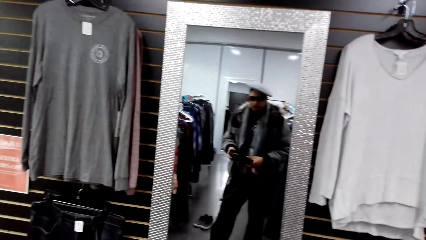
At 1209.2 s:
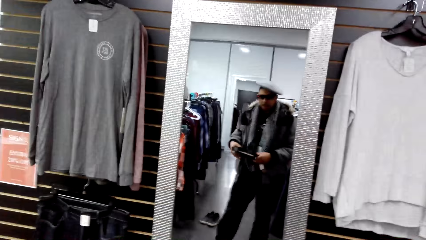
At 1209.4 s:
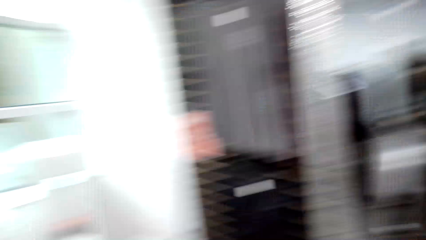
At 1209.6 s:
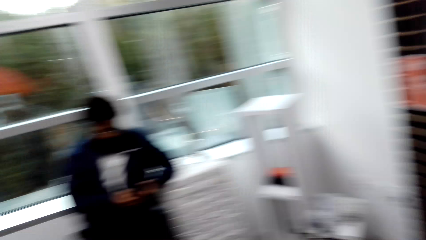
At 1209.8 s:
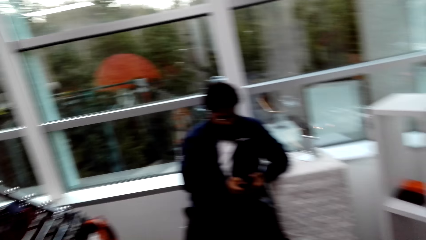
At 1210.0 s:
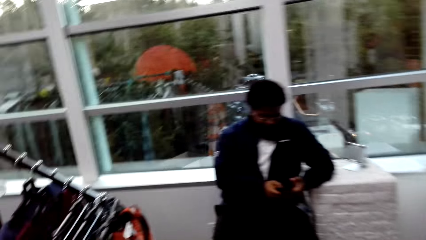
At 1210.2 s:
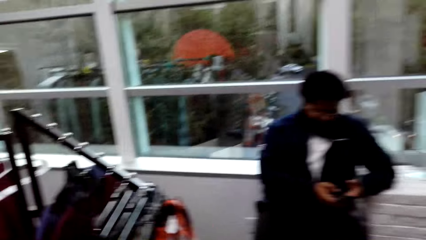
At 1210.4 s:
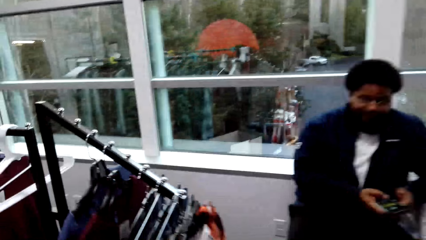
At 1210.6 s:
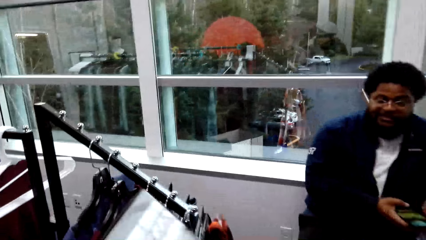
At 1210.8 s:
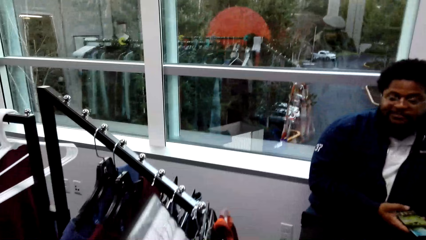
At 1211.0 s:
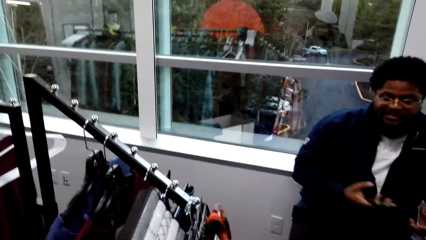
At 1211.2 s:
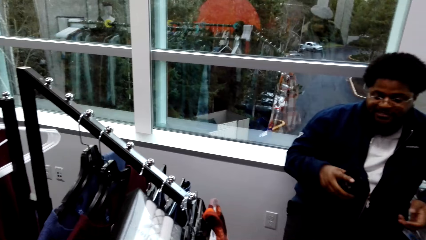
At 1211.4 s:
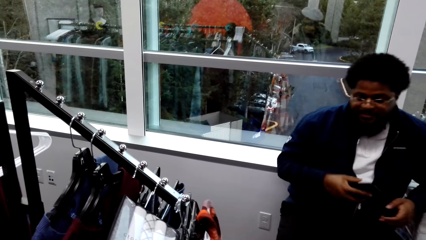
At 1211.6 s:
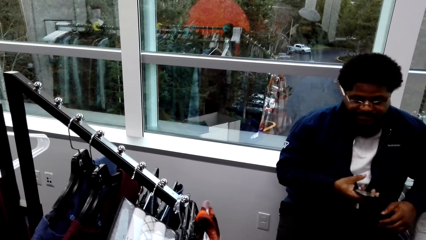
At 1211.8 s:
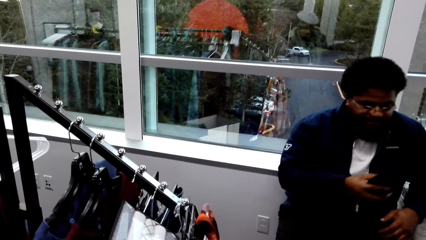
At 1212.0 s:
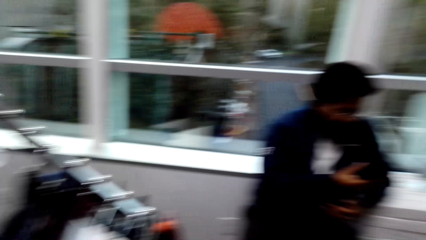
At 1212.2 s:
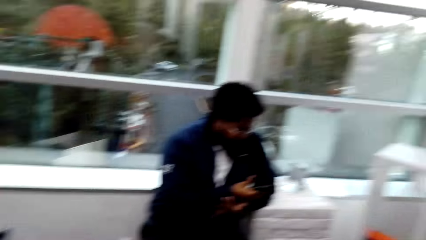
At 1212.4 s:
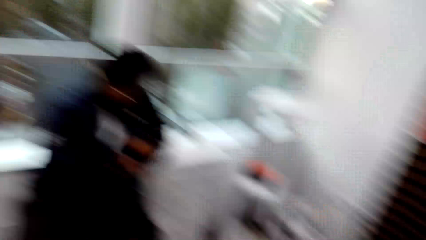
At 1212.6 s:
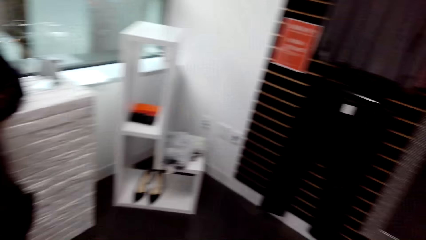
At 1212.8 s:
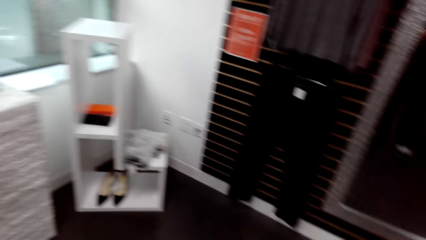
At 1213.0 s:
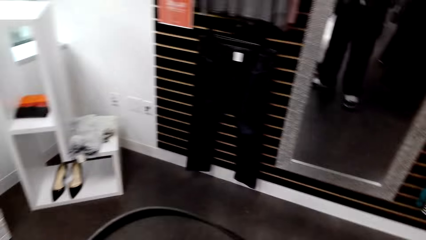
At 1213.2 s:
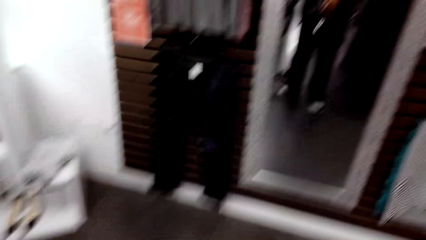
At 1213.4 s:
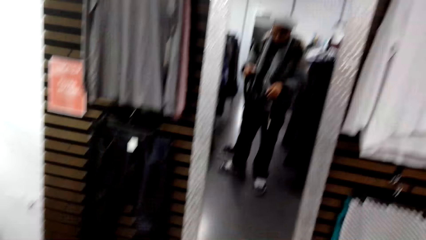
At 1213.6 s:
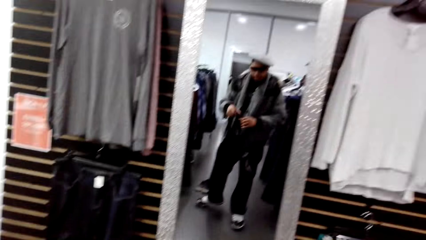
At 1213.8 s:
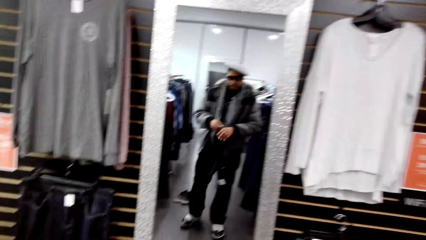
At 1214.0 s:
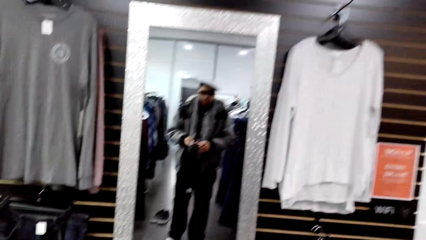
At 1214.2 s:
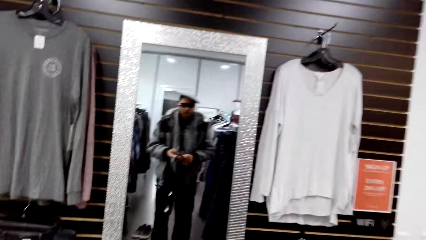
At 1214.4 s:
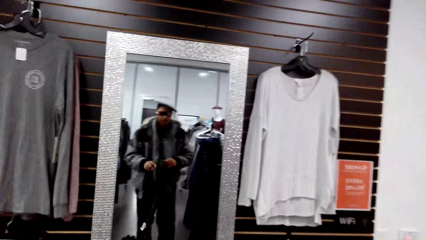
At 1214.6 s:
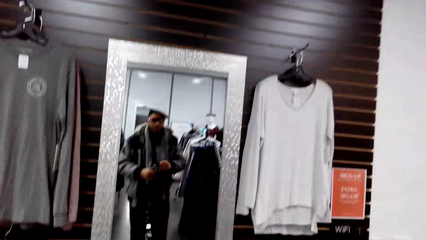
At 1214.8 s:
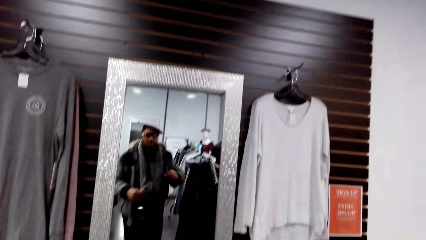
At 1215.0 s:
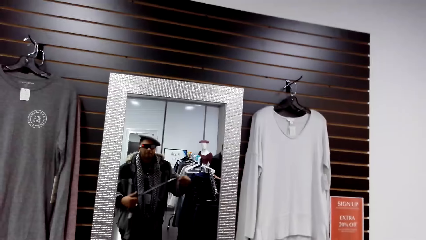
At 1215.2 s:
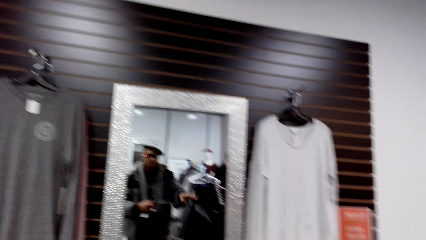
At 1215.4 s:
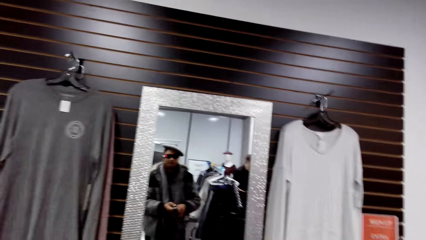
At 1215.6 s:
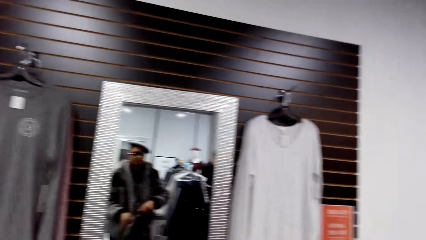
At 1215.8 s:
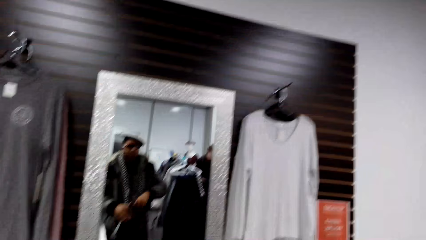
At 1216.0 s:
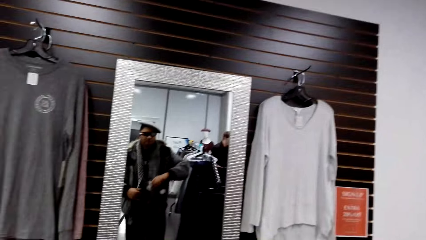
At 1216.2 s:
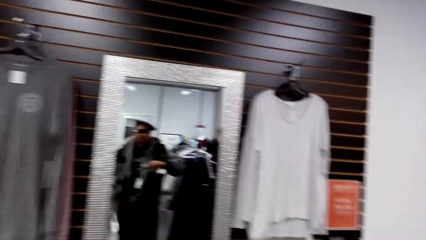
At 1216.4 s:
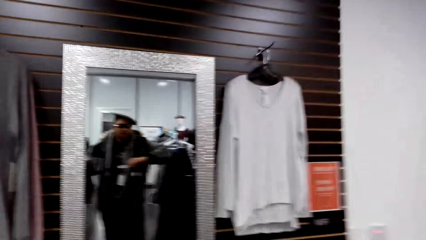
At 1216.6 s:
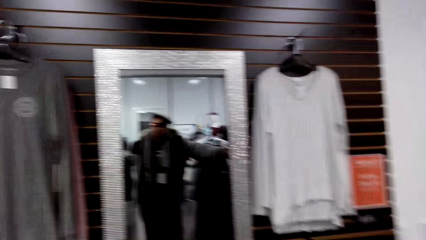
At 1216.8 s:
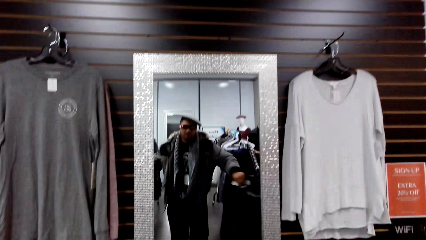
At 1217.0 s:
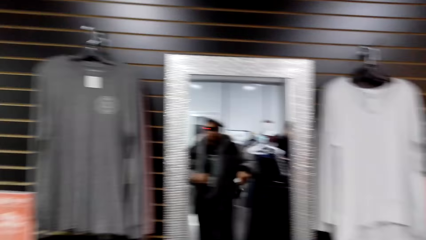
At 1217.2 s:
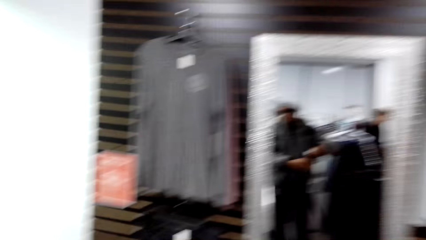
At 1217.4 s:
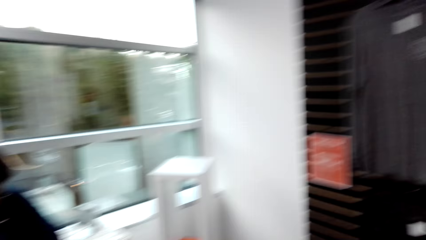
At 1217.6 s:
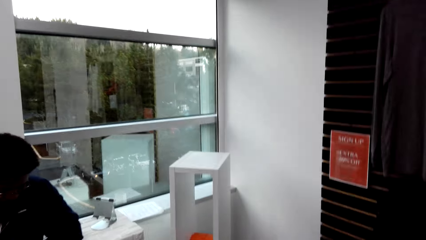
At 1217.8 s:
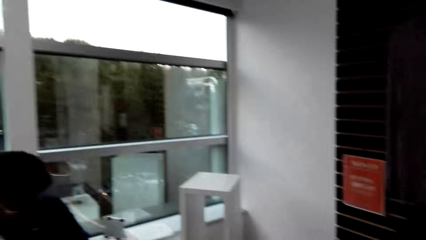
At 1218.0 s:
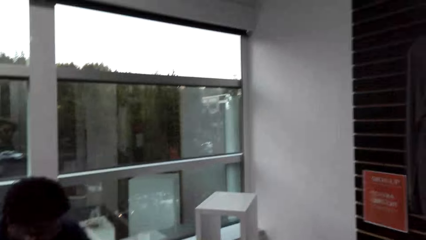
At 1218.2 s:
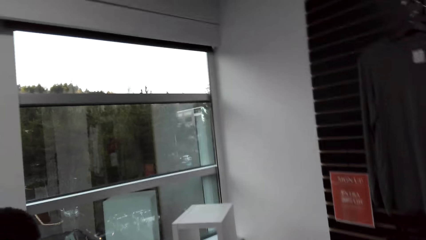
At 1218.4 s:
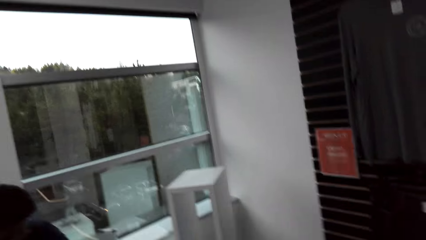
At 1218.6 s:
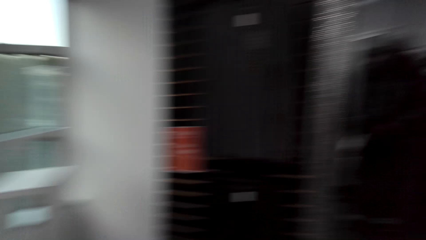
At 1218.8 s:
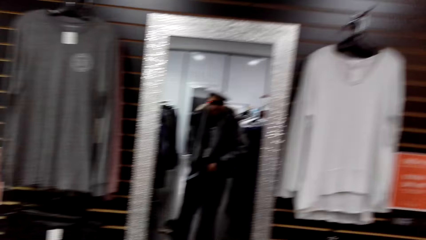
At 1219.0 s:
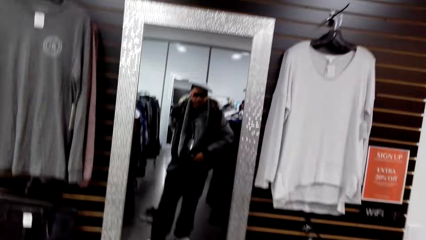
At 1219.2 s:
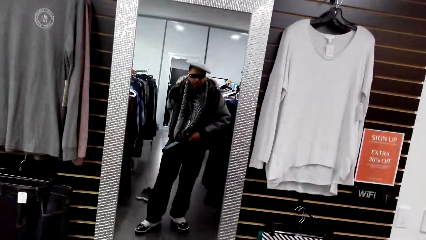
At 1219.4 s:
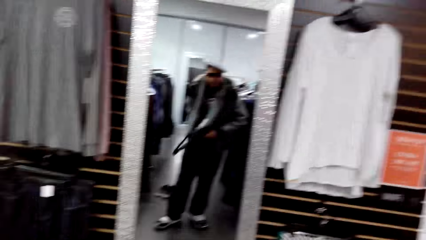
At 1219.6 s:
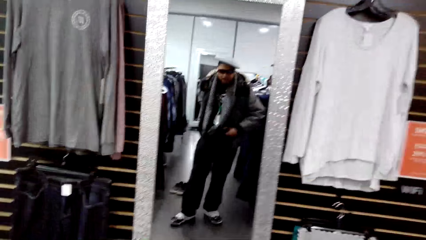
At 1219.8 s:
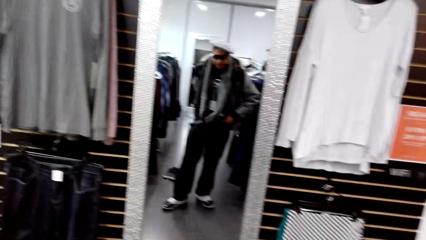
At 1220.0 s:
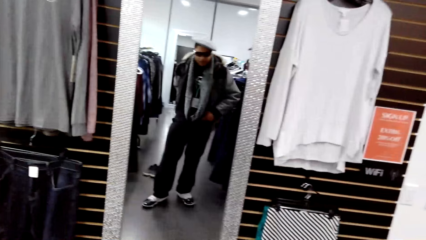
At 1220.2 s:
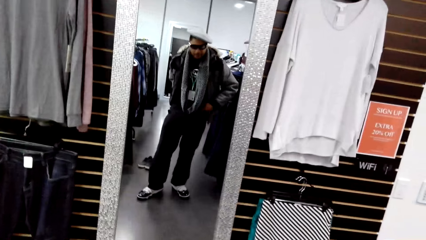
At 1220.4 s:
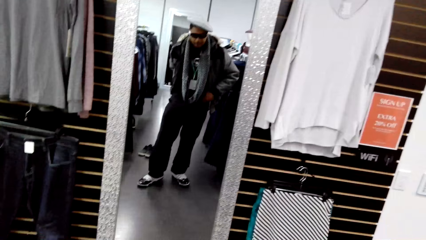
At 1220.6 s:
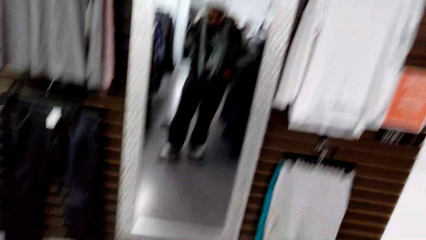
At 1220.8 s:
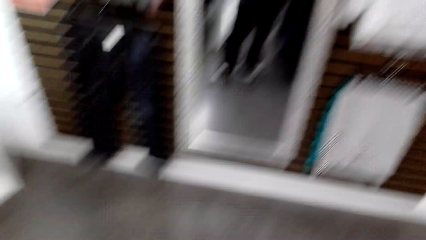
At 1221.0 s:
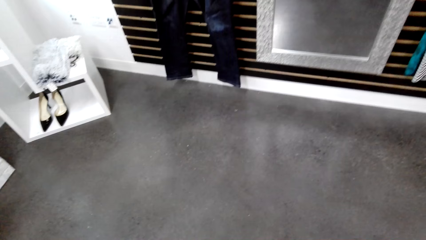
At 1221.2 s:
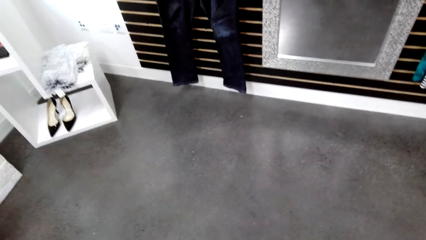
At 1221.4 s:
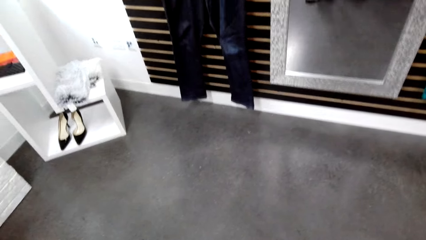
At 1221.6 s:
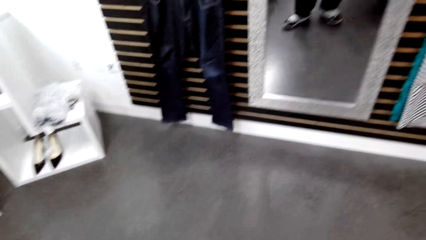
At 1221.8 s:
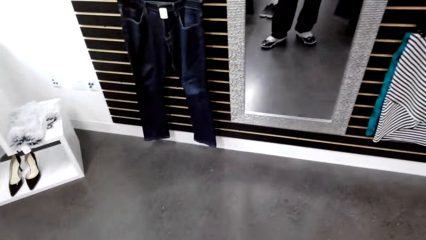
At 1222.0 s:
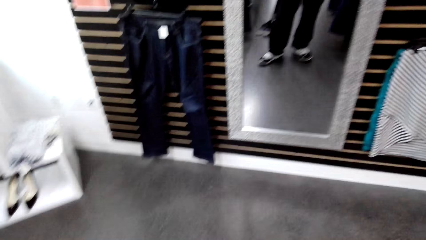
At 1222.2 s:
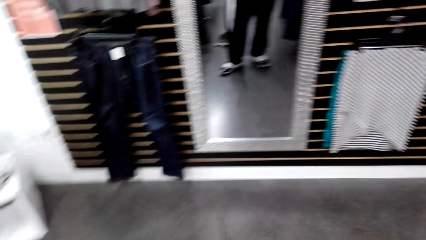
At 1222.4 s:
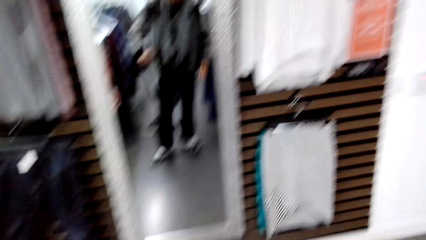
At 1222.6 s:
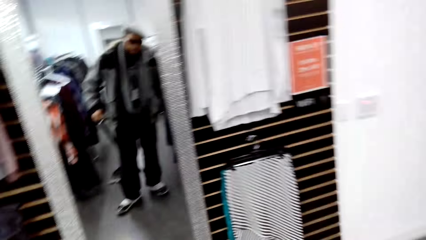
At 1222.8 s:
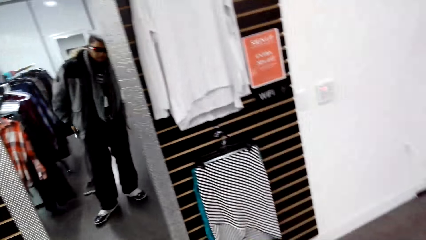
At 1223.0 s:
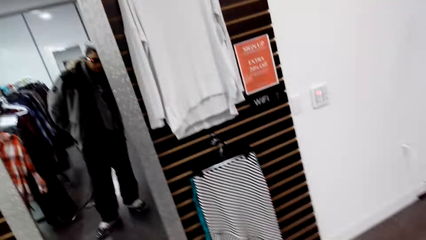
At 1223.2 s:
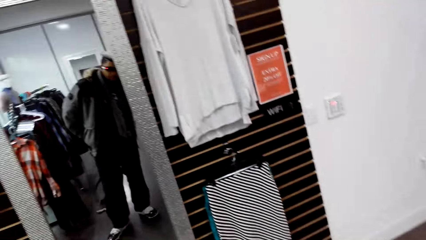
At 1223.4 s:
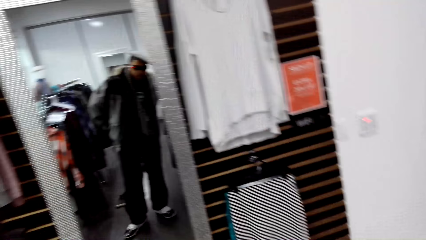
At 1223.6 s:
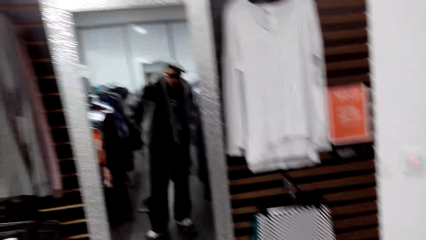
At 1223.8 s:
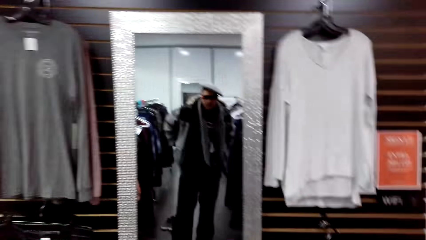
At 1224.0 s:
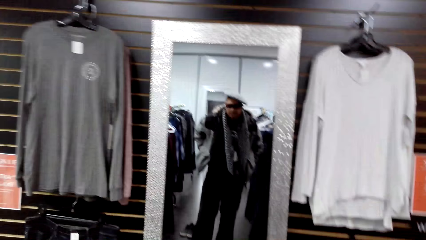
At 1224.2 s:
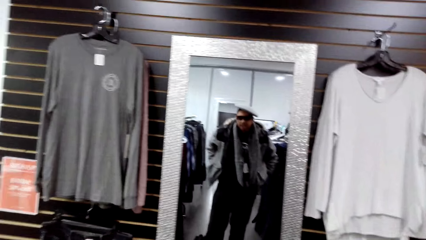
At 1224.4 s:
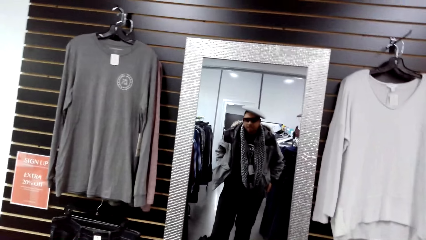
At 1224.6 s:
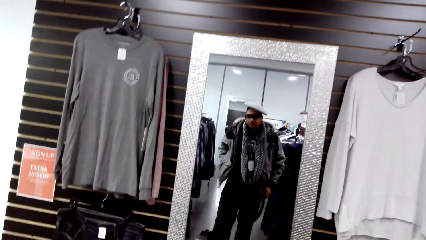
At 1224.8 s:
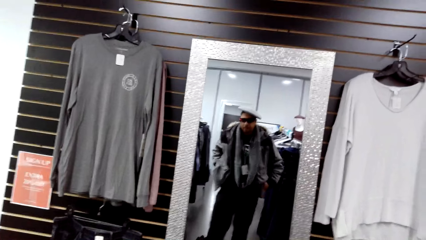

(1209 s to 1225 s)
The man operates the phone with his hands. The man holds the phone with his right hand. The camera wearer converses with the man. He straightens the belt with his hands. He wears the belt with his hands.
